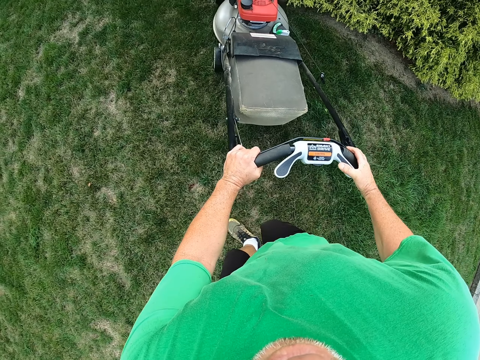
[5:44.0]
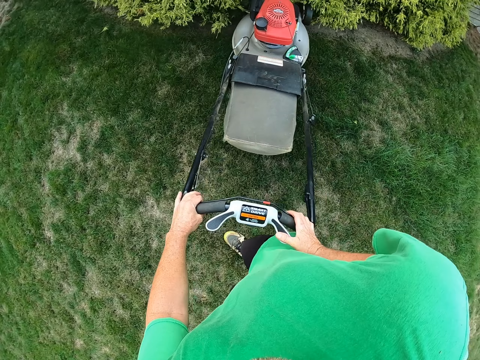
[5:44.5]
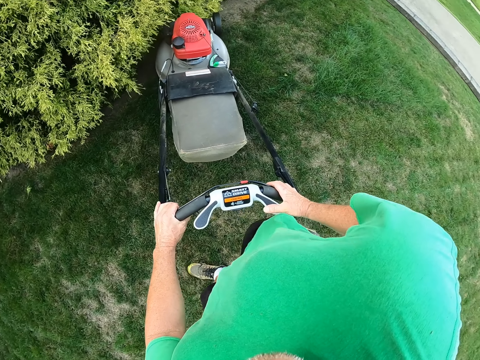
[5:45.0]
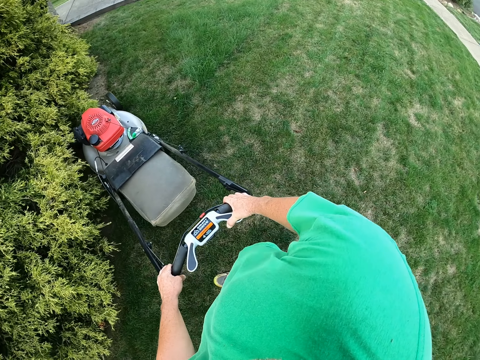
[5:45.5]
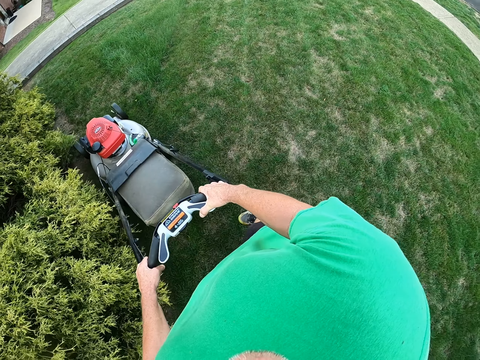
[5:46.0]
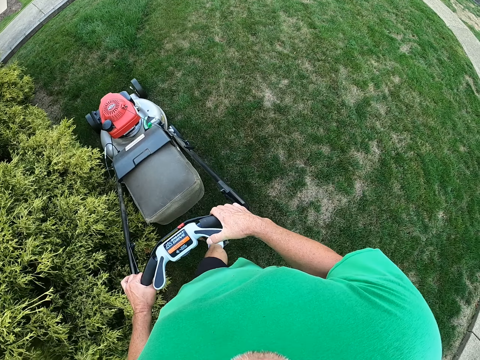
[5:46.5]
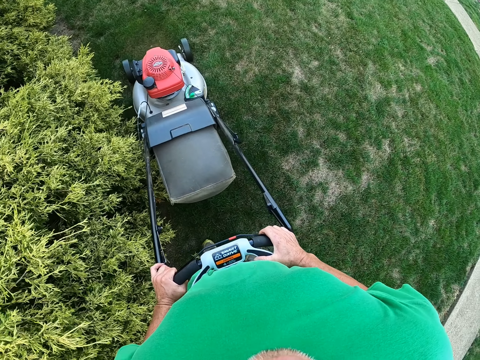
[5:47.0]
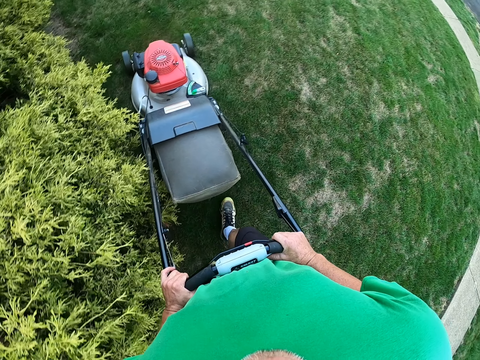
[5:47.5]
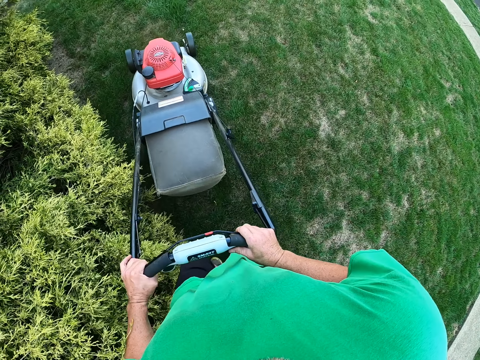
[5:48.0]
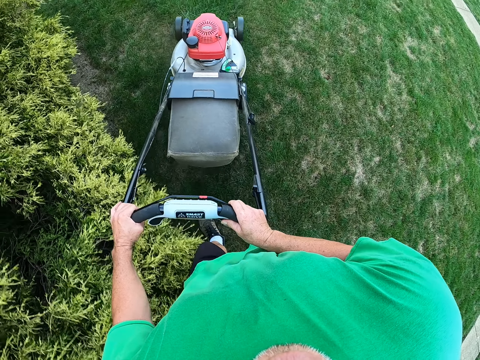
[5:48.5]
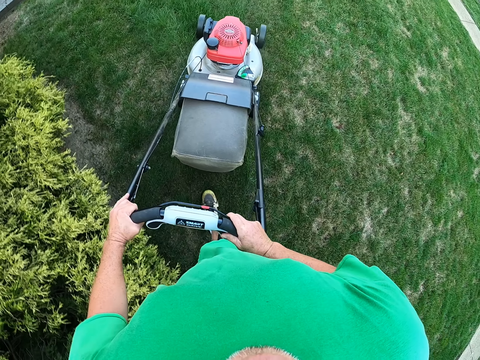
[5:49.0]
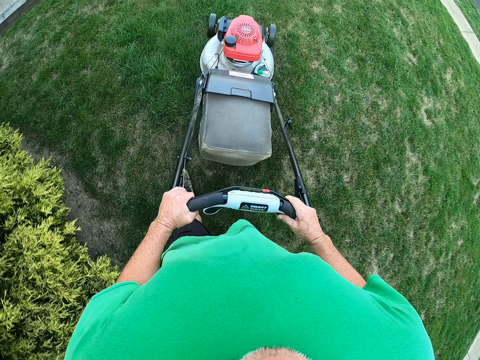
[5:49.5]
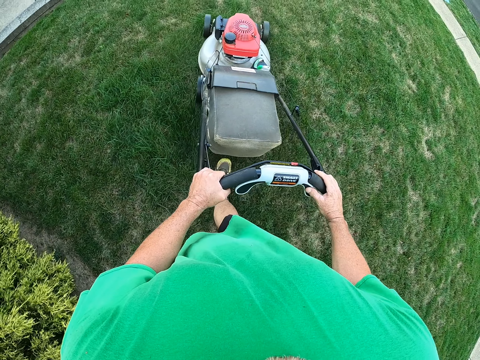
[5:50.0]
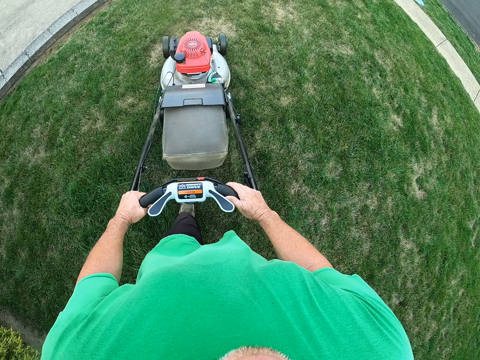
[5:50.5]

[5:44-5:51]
The camera wearer turns the mower. They mow the grass.

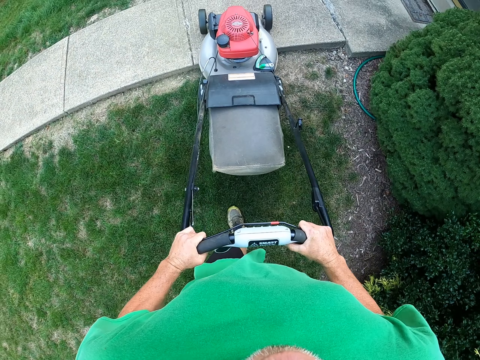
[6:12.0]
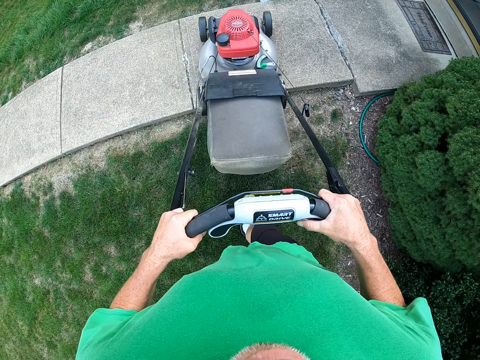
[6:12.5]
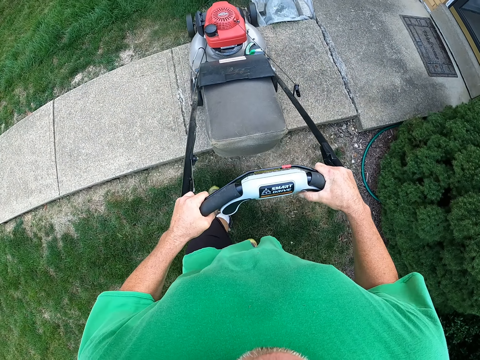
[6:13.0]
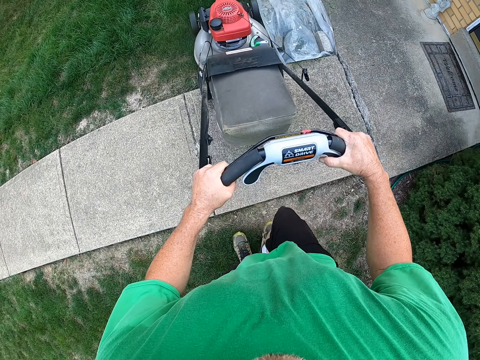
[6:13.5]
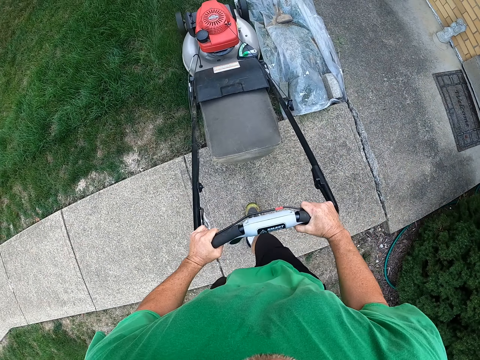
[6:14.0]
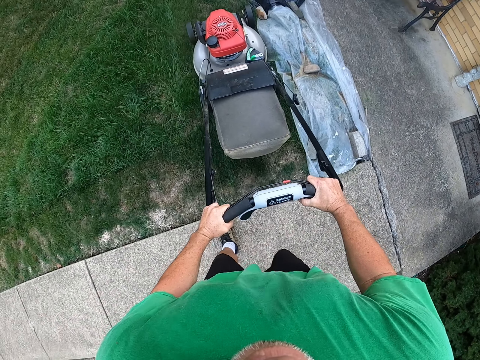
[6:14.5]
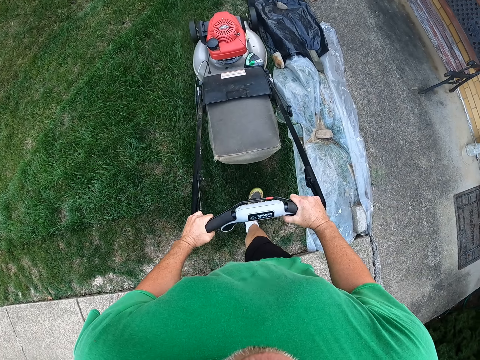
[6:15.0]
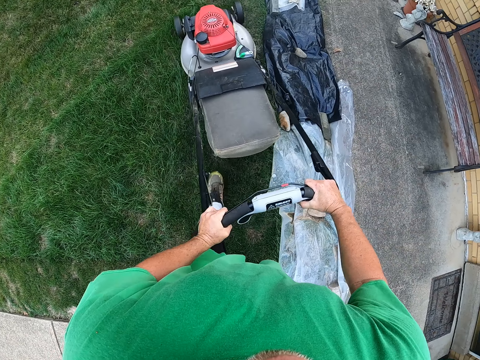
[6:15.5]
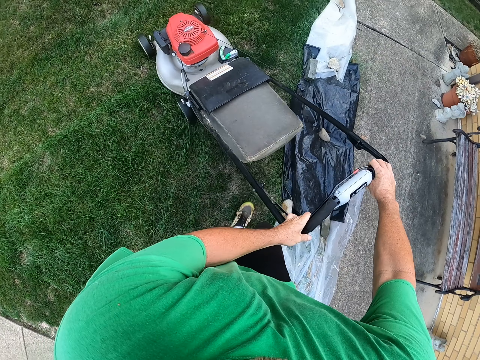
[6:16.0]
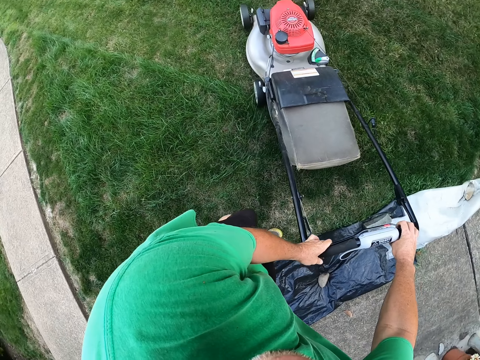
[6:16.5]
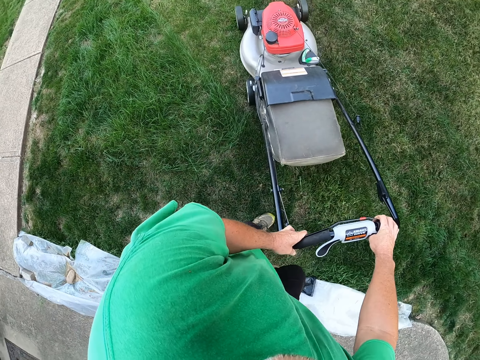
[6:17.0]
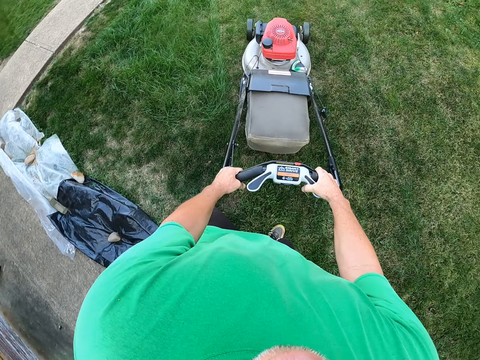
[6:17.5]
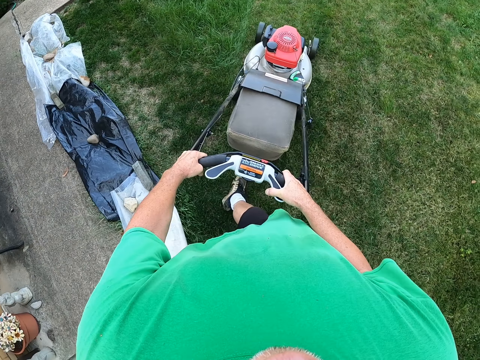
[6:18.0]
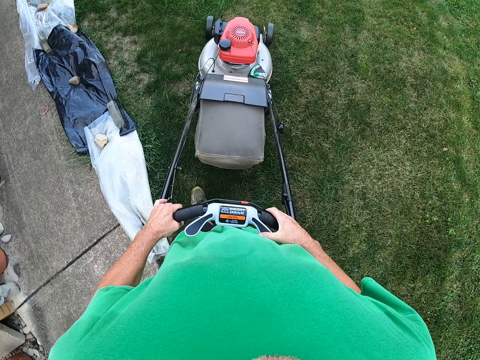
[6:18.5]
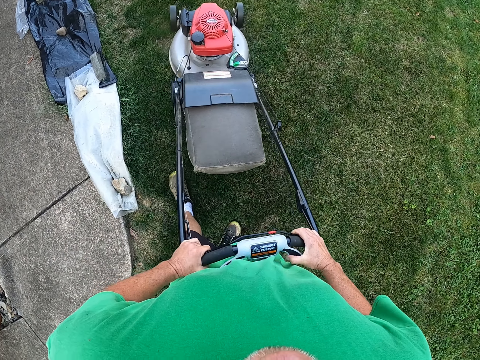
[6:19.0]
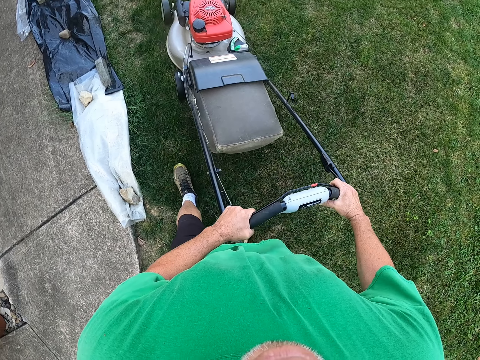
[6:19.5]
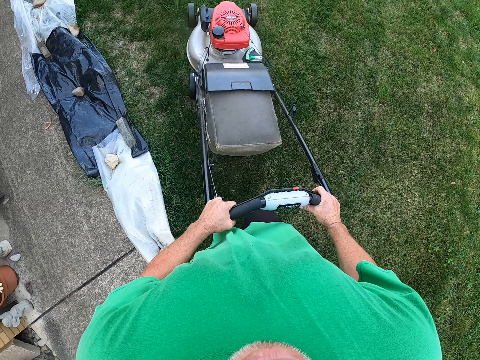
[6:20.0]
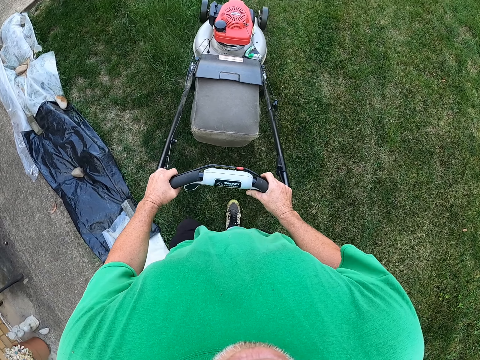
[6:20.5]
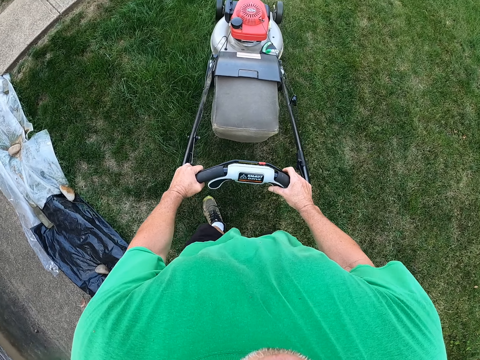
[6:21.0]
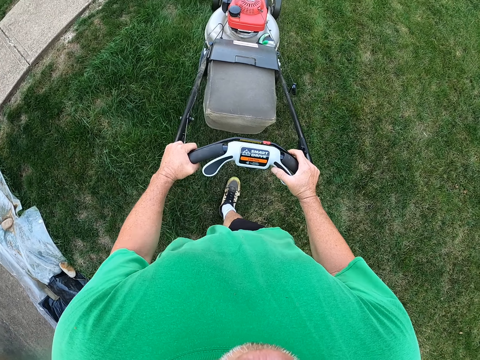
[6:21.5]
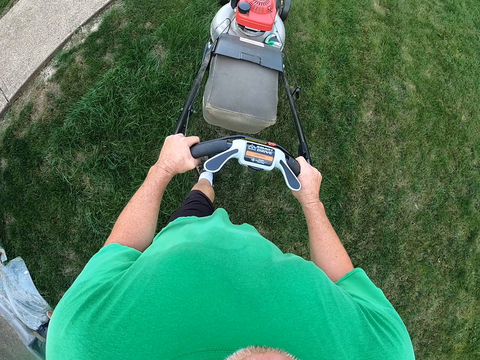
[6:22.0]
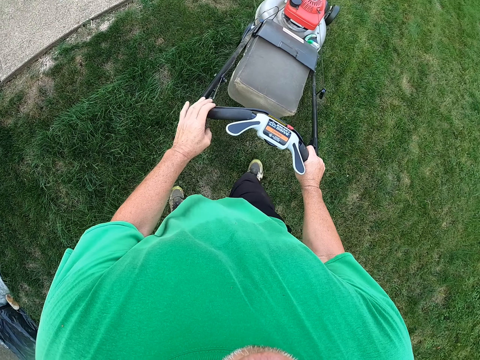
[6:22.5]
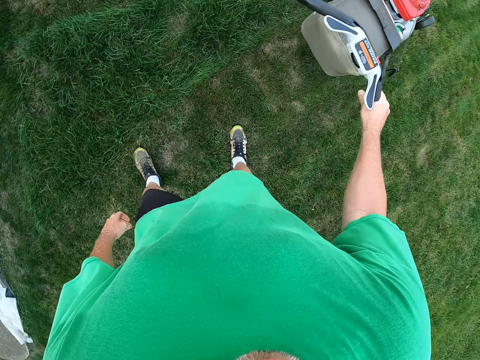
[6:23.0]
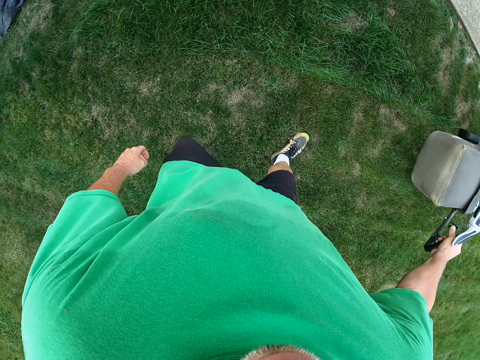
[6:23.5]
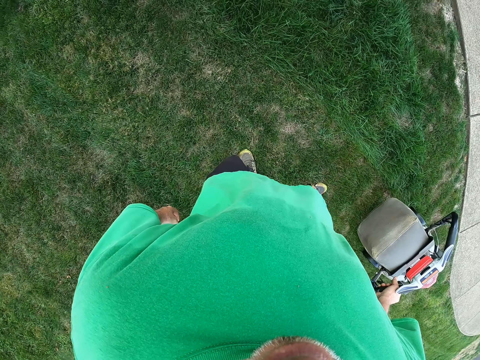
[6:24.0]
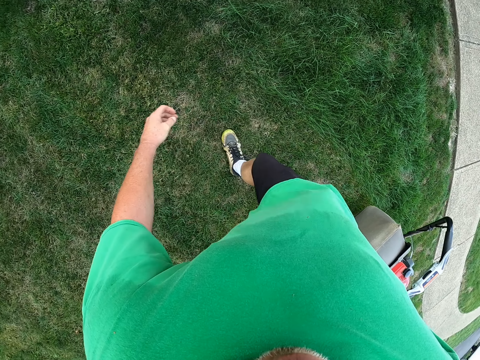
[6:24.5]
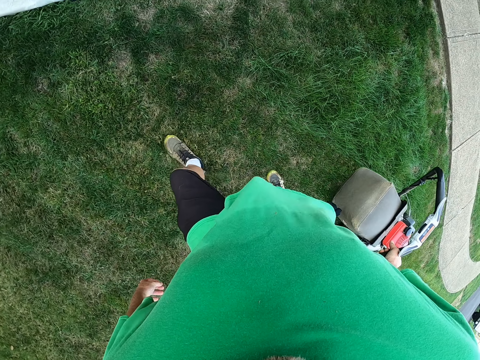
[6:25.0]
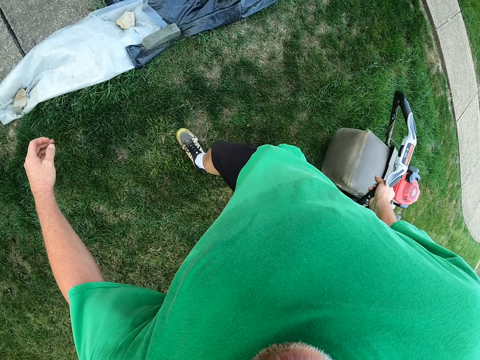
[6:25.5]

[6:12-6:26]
The camera wearer moves the mower over the pavement. They mow the grass. They turn the lawn mower left. They pull the lawn mower. They push the lawn mower. They remove their hand from the mower. They mow the grass with the left hand. They pull the lawn mower.

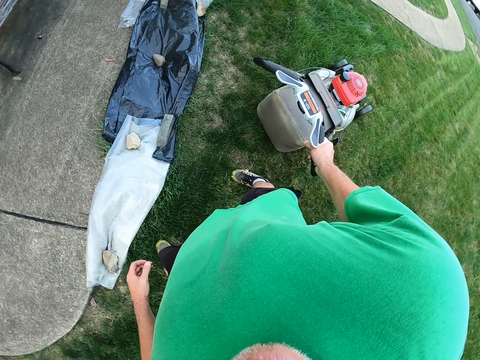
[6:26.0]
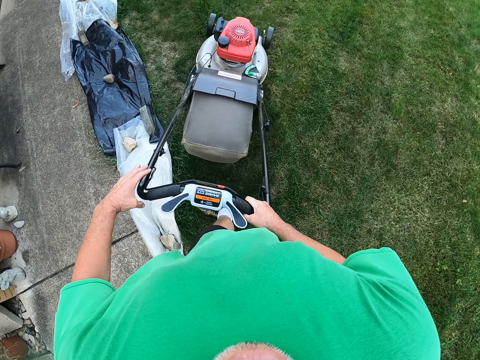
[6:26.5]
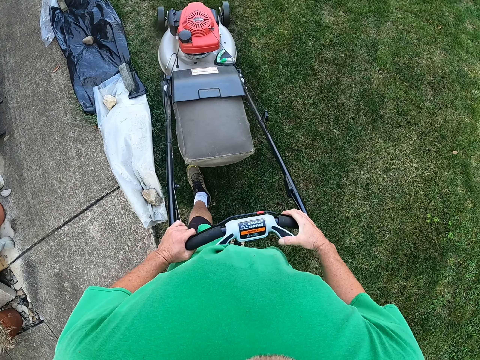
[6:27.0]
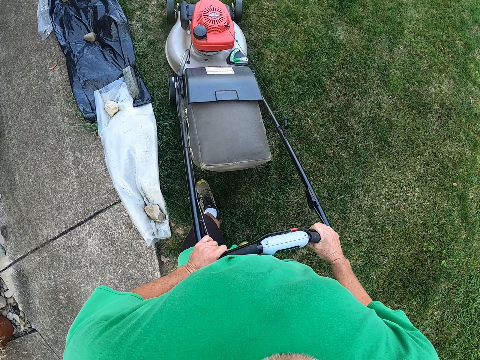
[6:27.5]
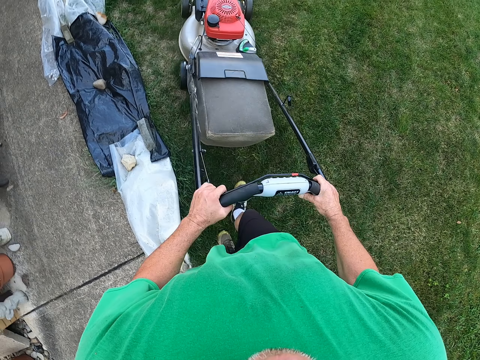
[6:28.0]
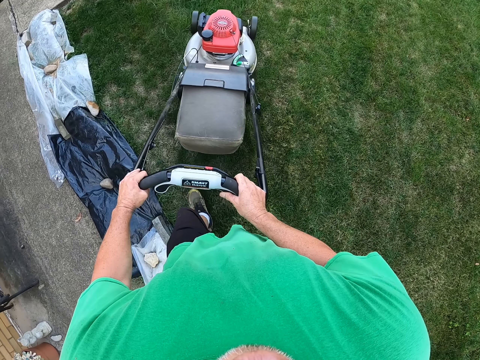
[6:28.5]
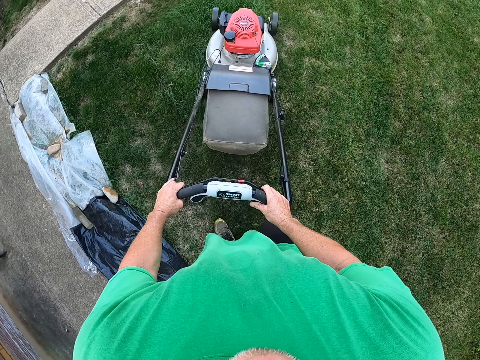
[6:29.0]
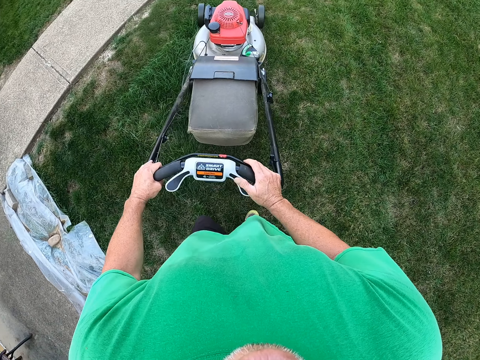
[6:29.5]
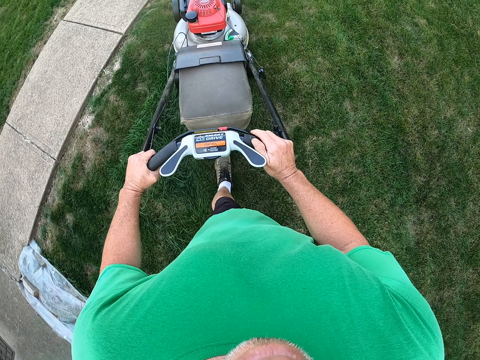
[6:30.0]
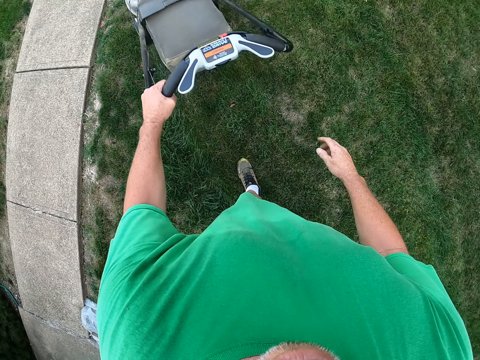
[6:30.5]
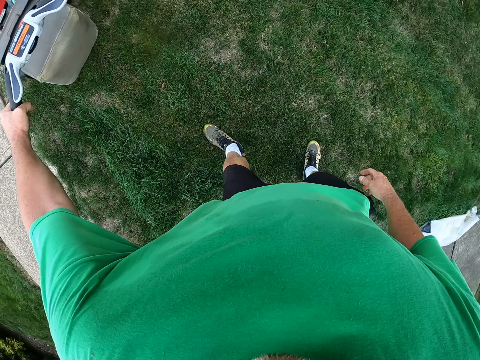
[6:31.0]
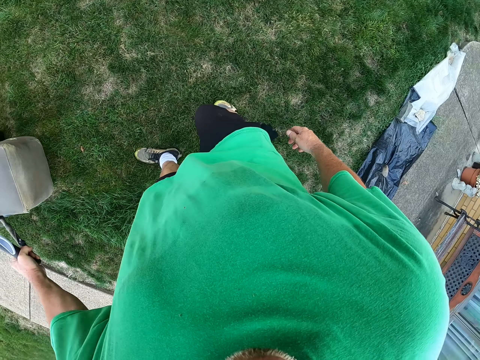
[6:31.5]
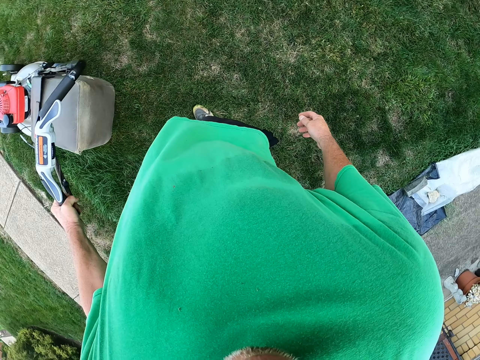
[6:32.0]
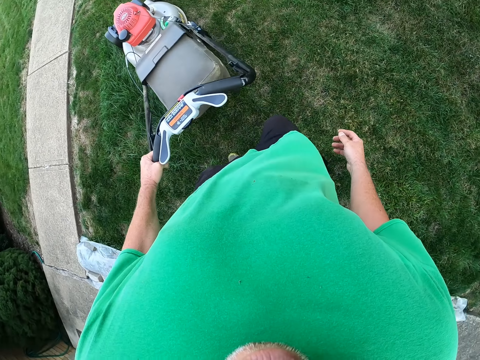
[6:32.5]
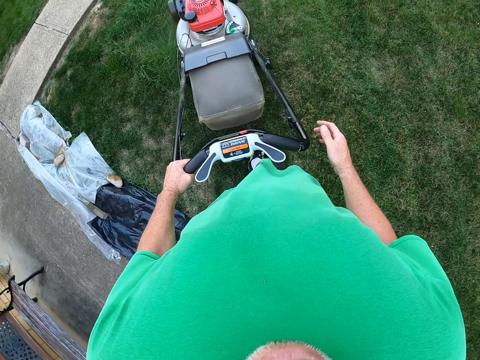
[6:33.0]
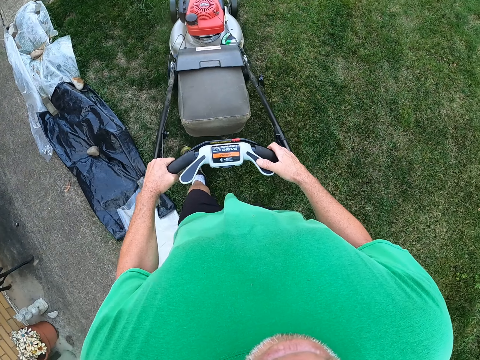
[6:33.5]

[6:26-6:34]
The camera wearer puts a hand on the mower. They push the lawn mower. They mow the grass. They remove their hand from the mower. They pull the lawn mower. They mow the grass with the left hand.
